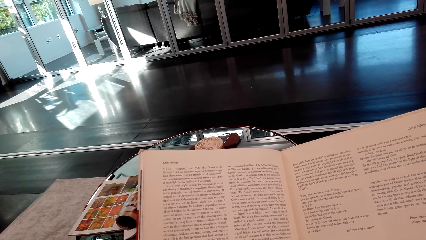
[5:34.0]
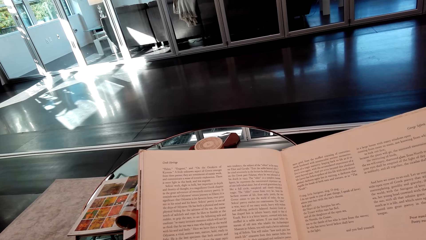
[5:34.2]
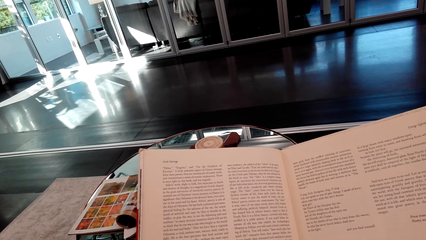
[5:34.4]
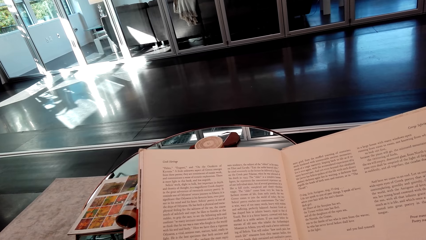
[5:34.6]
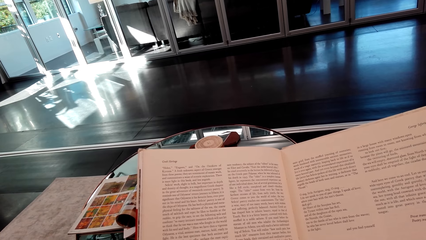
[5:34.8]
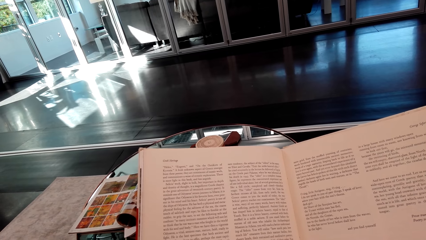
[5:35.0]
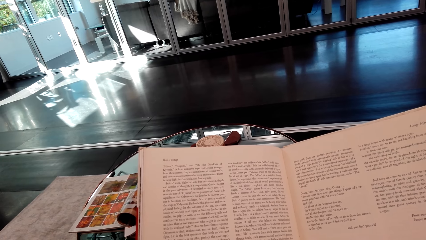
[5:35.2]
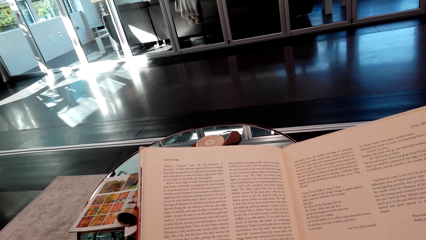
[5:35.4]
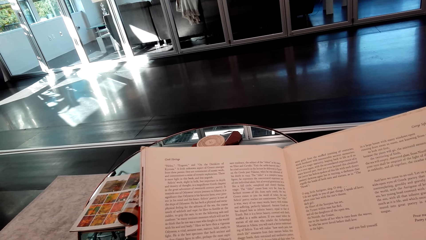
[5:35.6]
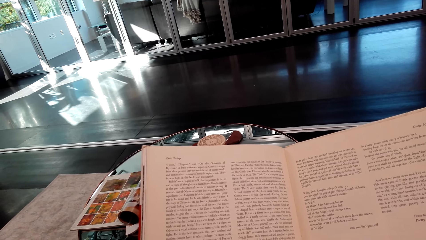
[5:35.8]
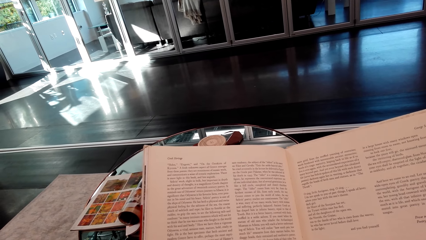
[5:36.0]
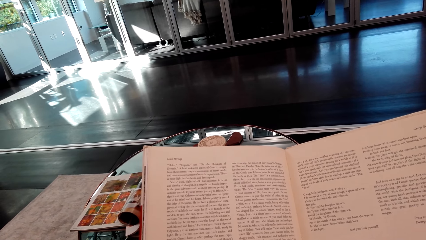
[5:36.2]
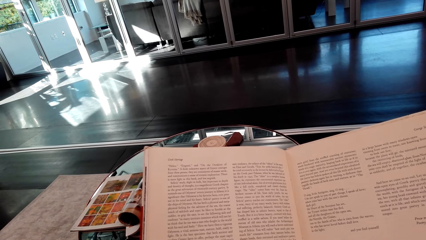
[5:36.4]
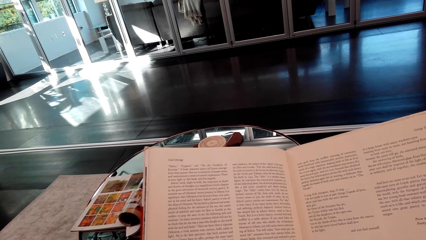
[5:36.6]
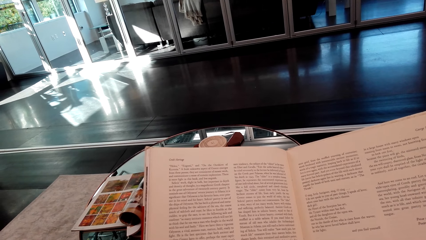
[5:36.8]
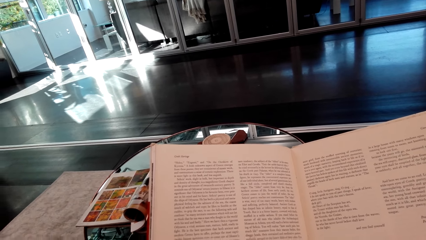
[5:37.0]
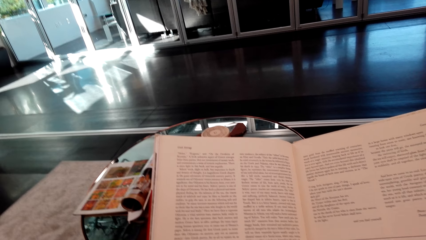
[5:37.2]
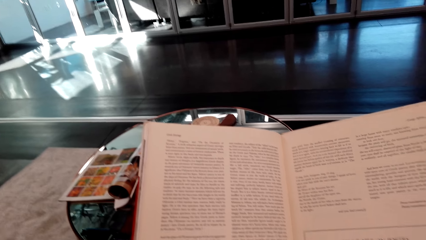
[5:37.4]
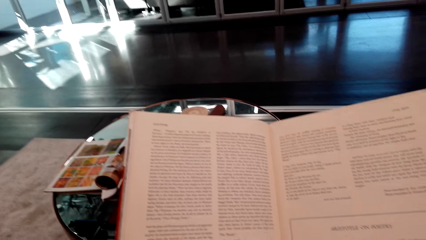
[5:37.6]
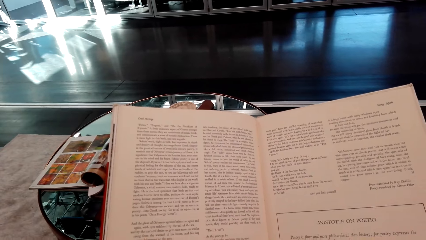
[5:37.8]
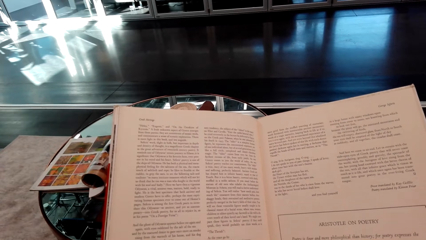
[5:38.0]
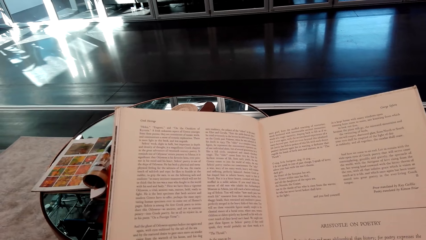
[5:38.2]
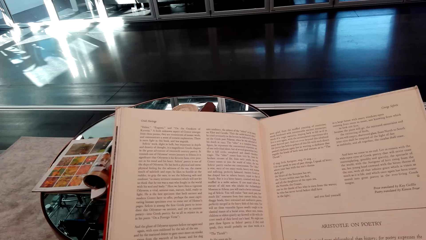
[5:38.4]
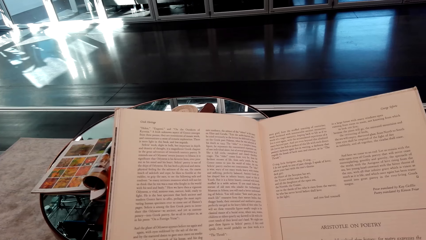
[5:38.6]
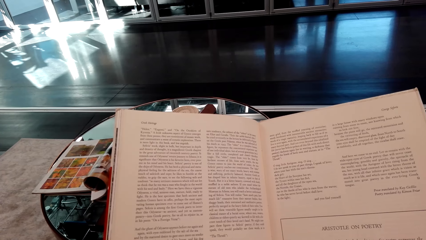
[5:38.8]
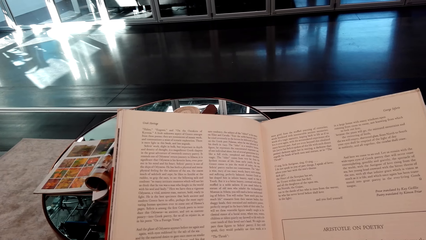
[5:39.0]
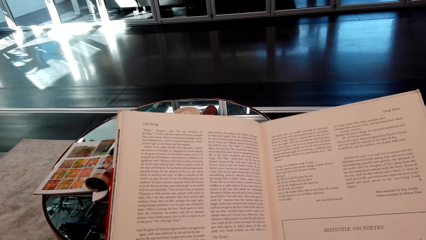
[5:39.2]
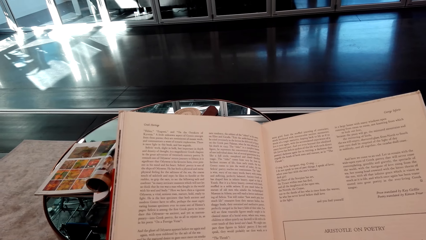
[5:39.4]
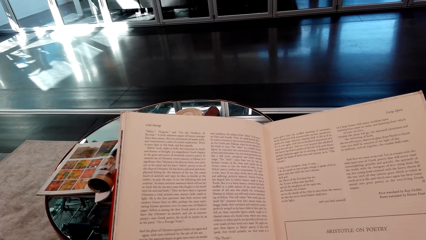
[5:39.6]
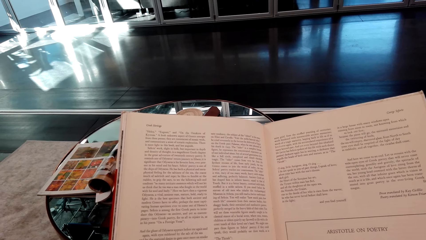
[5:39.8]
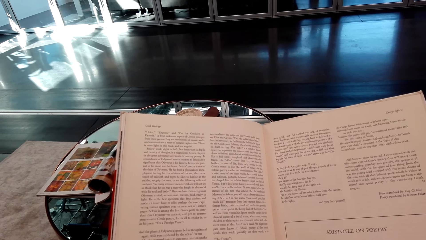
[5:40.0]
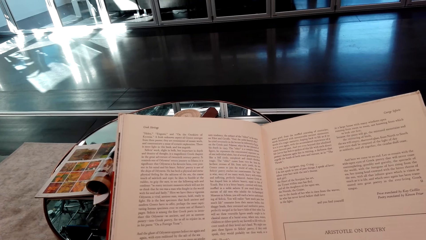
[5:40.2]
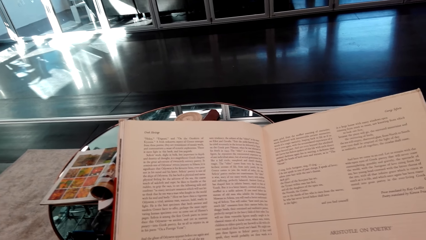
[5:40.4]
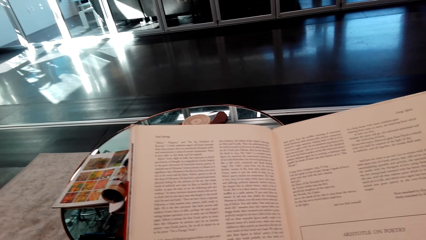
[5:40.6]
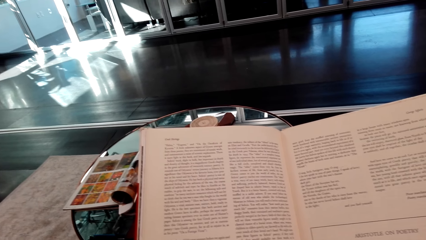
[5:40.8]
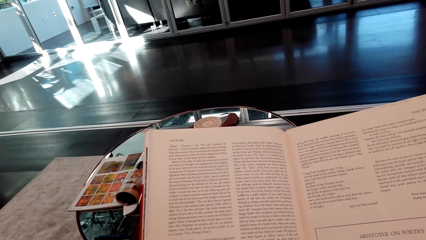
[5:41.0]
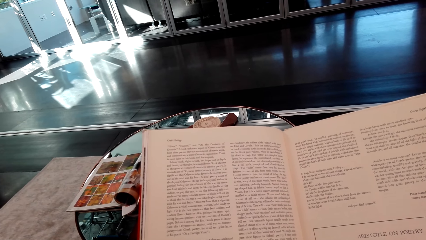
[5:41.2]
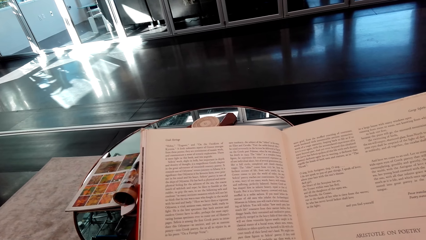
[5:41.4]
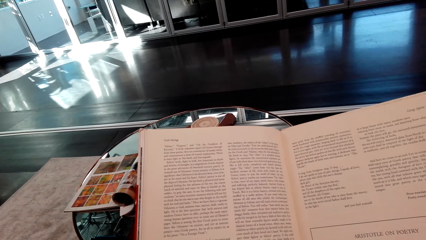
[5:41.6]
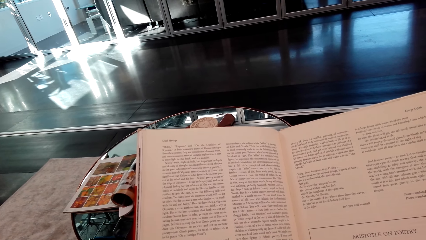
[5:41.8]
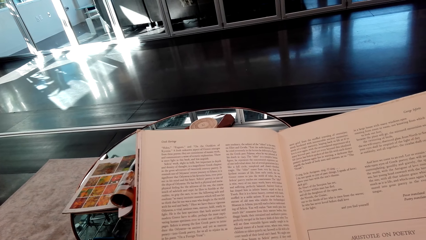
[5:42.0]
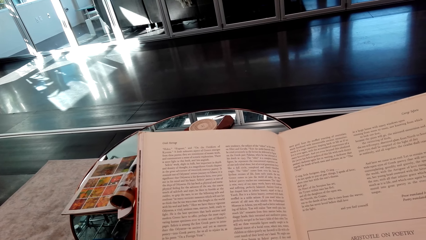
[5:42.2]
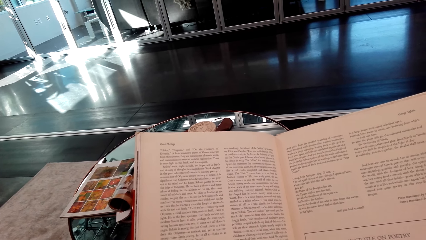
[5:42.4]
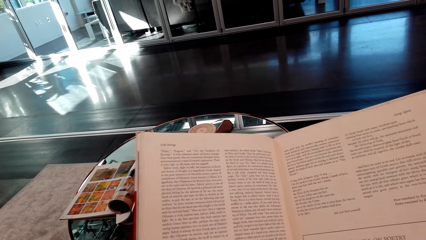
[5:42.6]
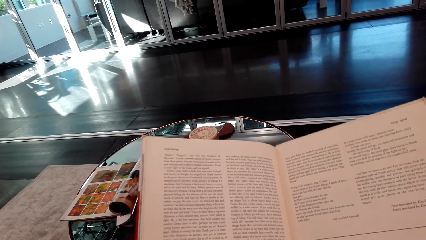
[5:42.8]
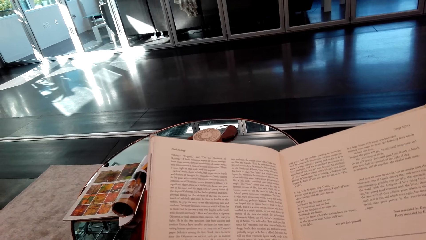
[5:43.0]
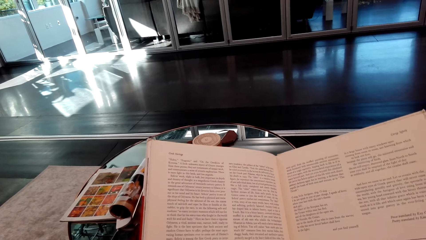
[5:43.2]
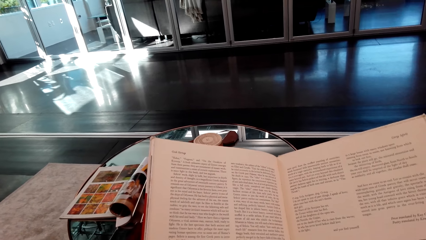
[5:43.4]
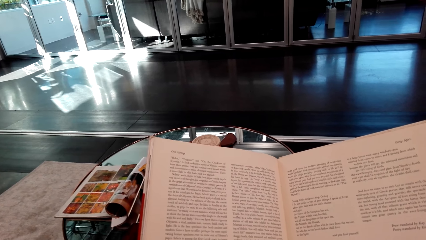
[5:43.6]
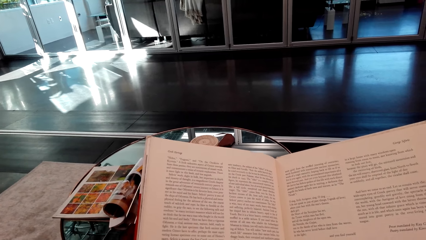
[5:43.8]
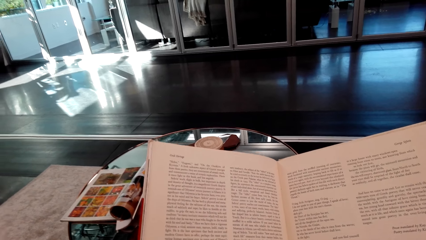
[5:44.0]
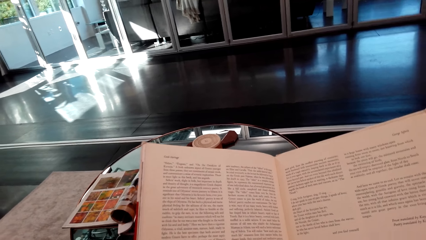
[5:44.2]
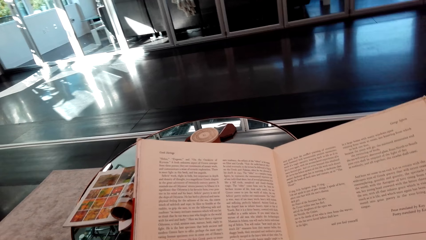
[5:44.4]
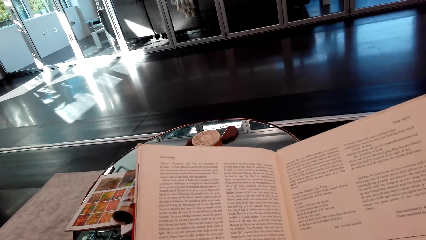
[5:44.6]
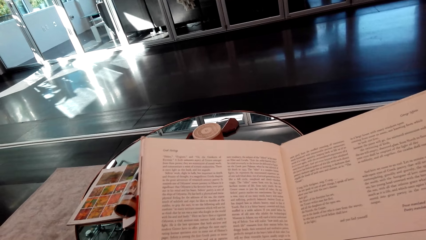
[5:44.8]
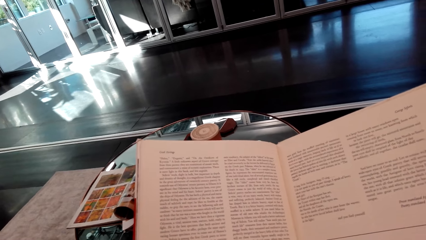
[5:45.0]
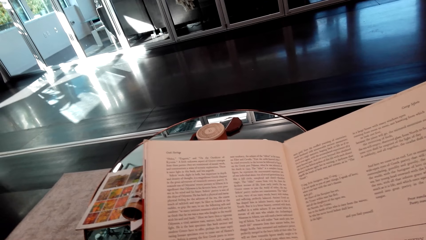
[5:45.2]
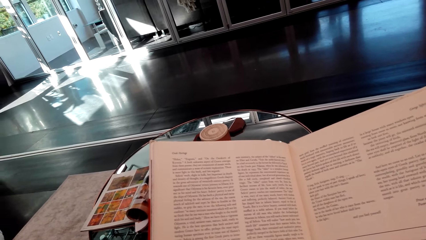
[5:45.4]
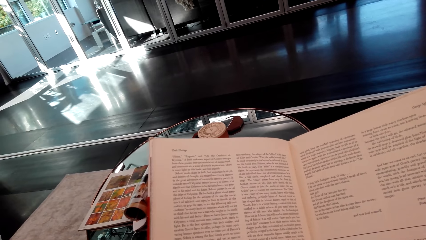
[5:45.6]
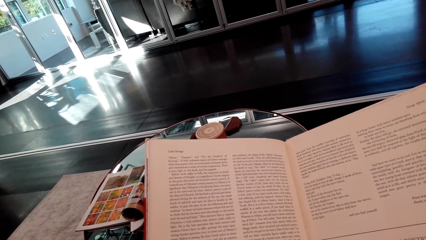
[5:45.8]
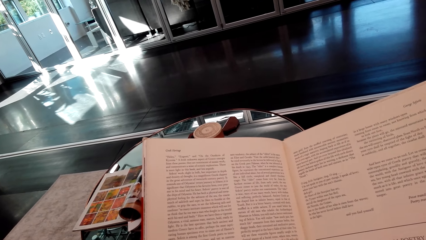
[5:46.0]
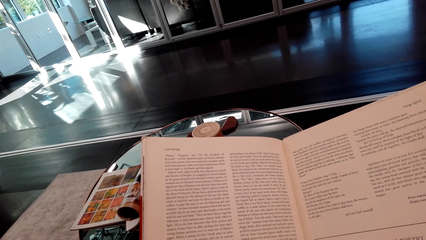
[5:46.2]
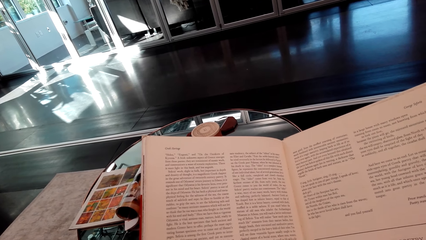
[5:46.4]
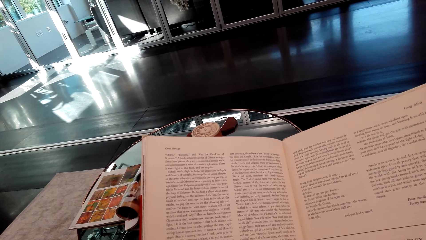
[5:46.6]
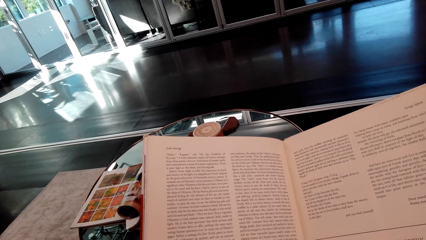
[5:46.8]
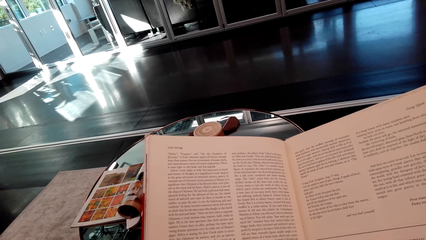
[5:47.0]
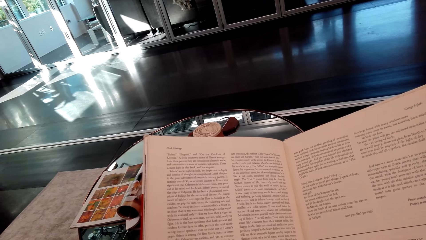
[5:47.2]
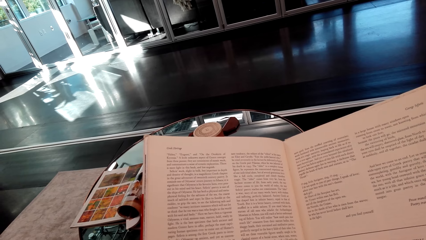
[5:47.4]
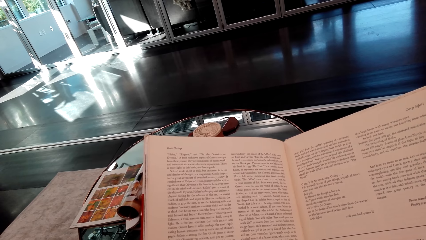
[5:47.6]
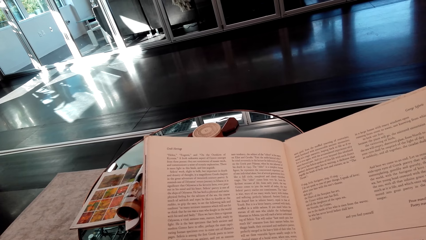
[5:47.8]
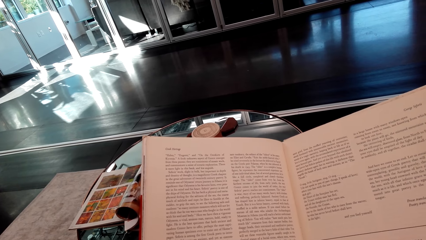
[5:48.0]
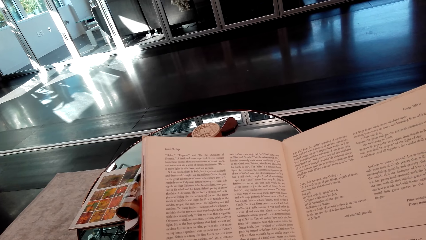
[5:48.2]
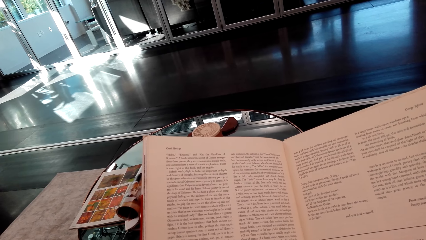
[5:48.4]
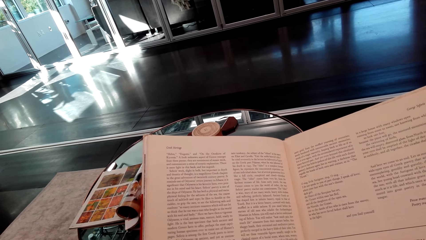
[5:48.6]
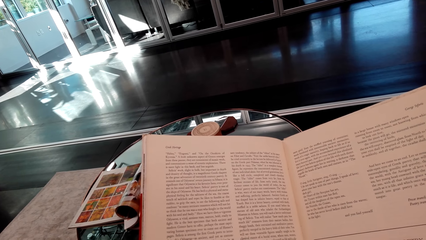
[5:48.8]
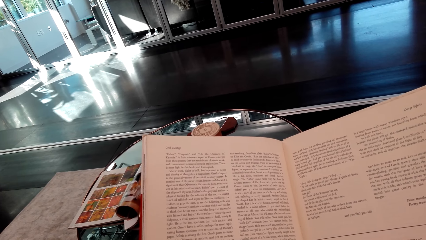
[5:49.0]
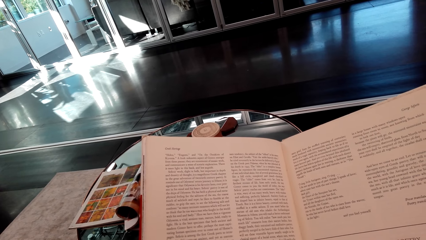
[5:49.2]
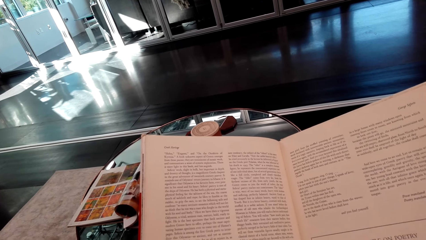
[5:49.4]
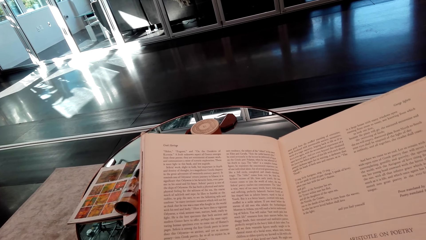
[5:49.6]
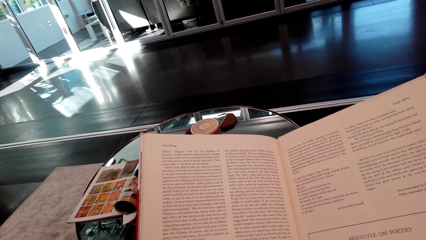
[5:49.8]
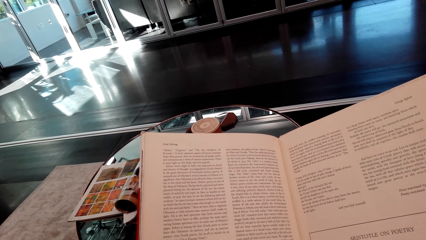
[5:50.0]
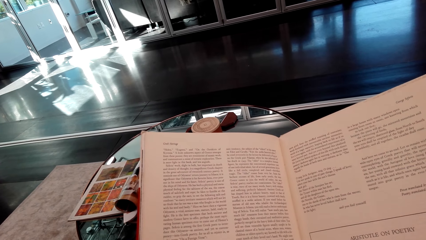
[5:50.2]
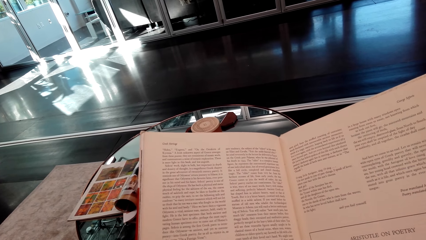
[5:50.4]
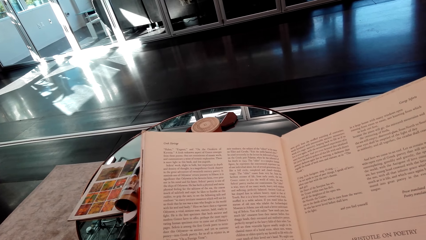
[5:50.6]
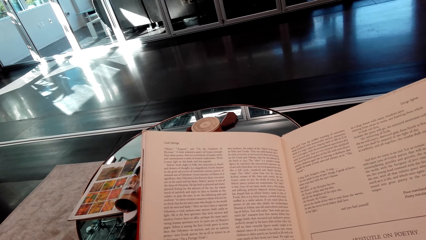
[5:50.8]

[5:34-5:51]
The camera wearer shakes his hands. He reads a story book.
